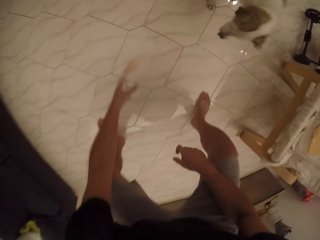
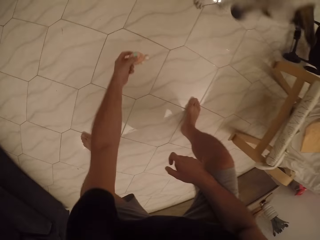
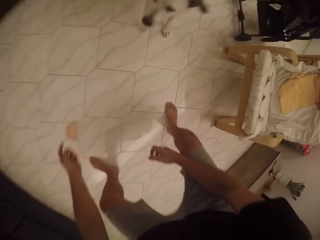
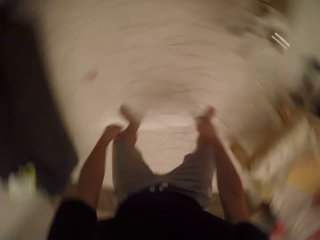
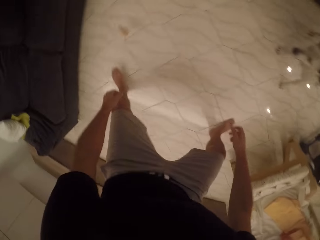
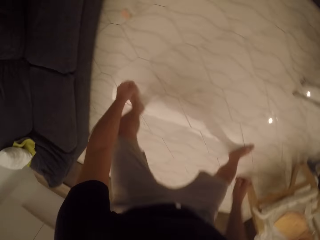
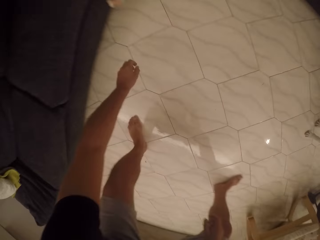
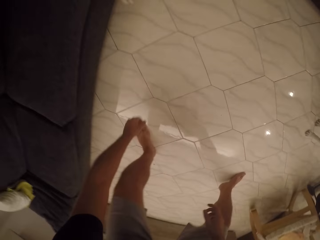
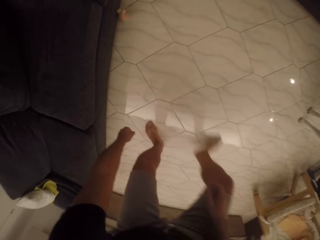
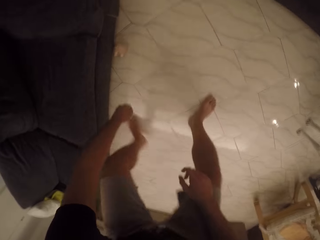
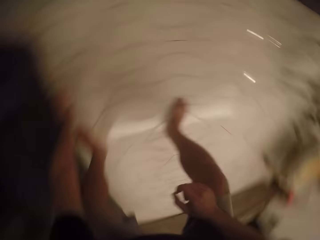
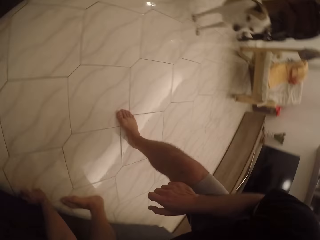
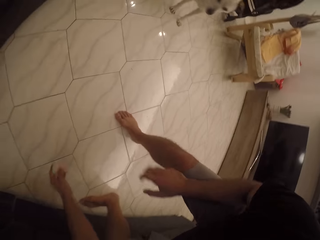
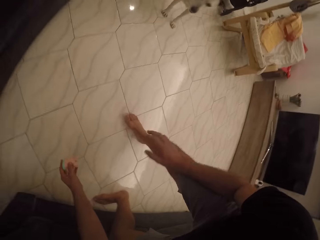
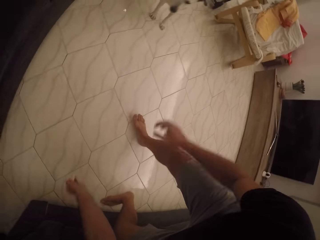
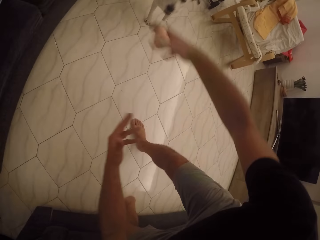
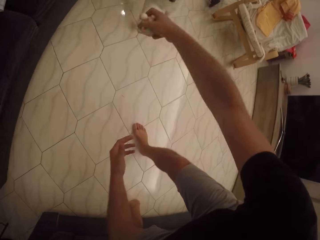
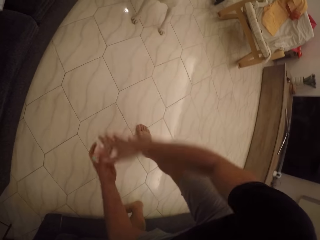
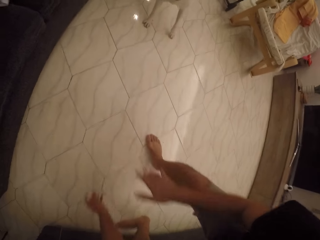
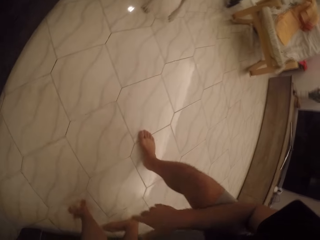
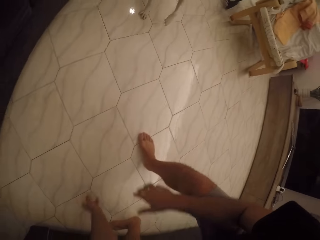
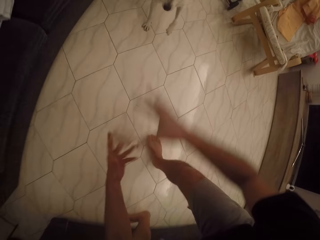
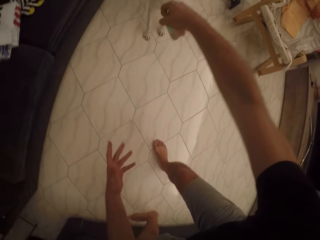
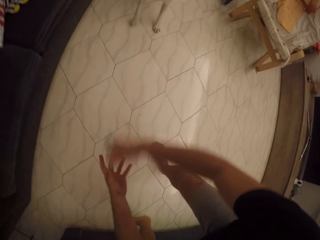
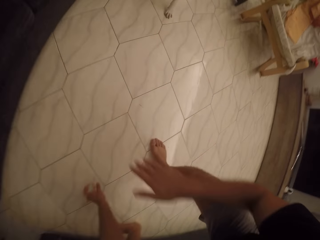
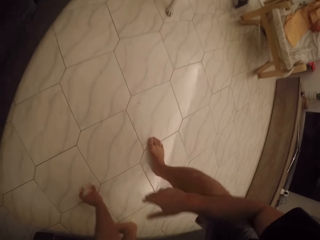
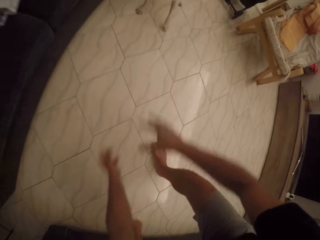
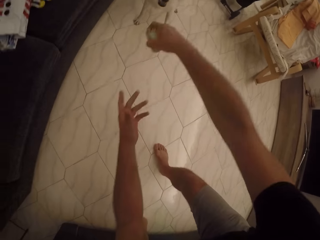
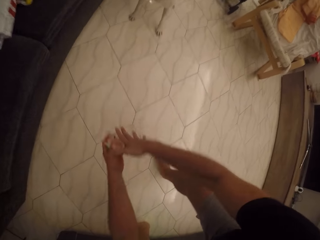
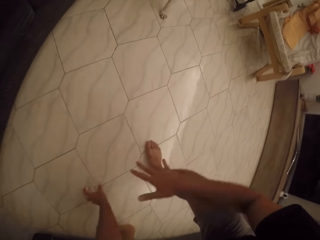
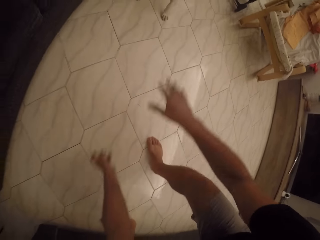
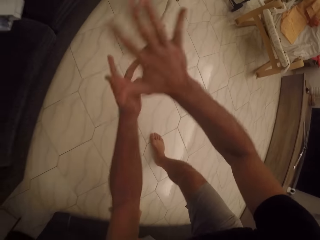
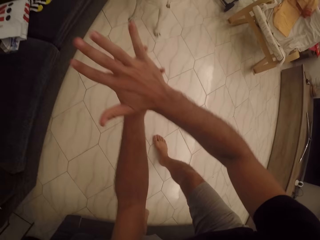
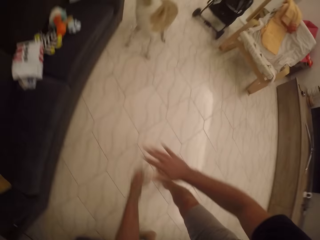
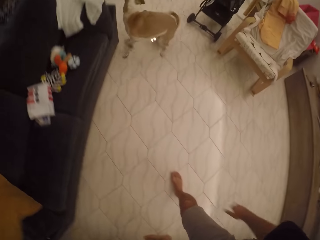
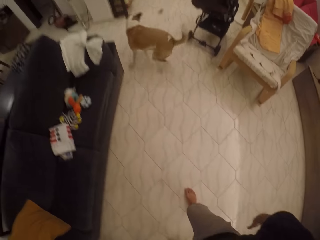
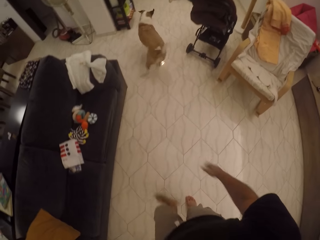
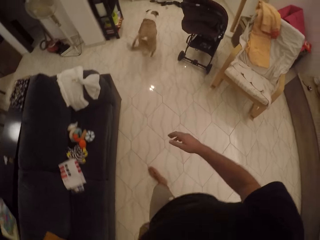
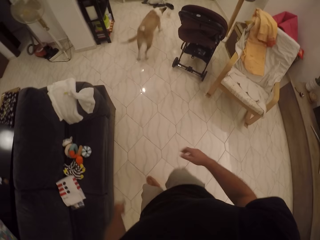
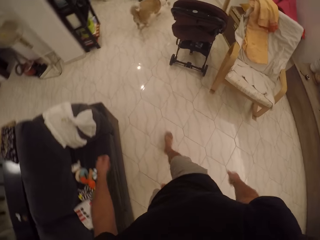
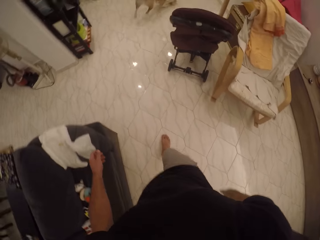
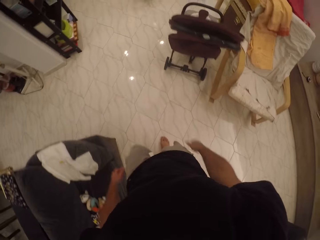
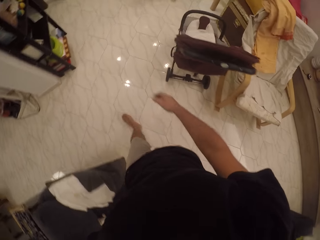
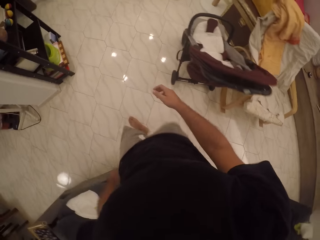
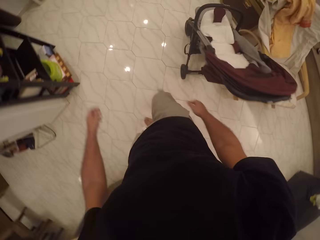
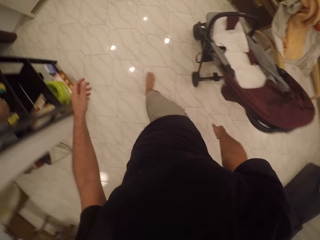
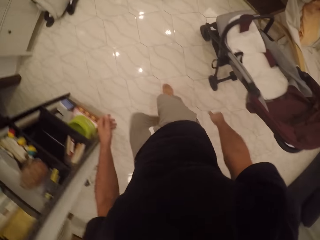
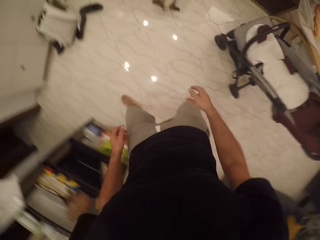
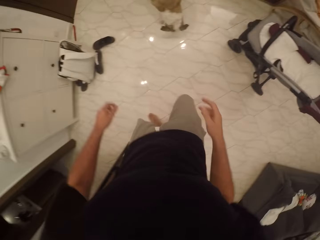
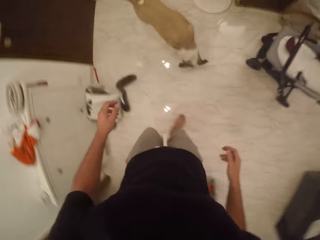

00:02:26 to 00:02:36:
The camera wearer follows the dog. They throw the dog toy to the dog. They walk.

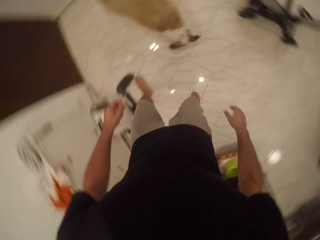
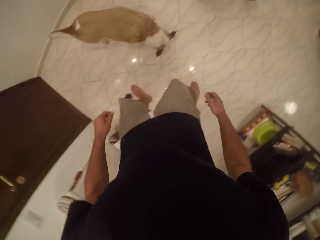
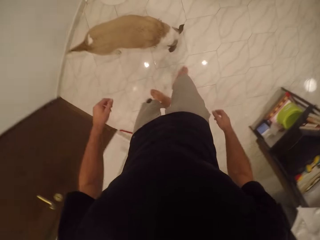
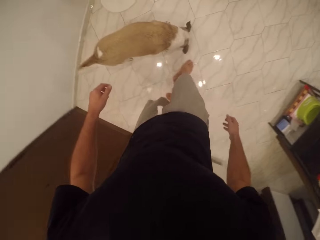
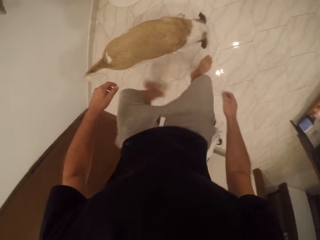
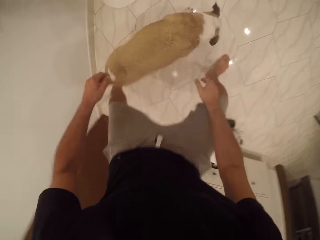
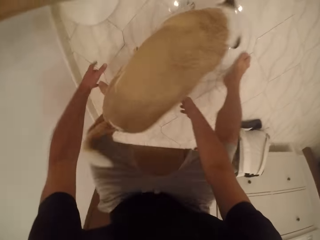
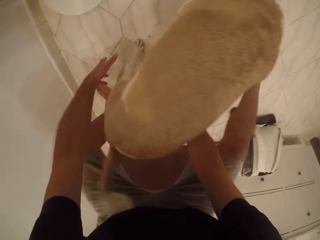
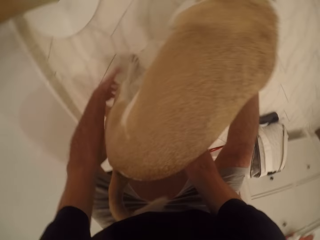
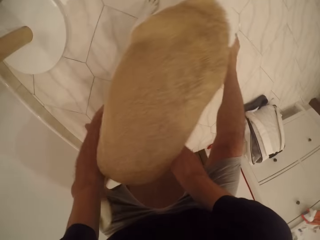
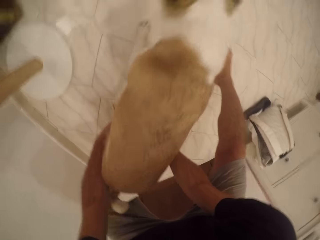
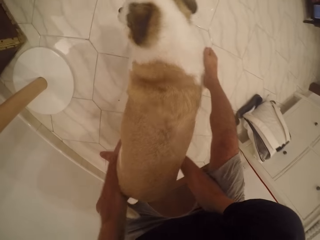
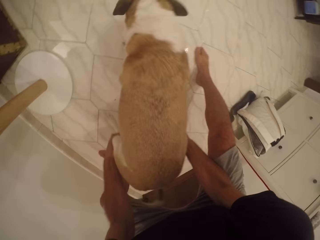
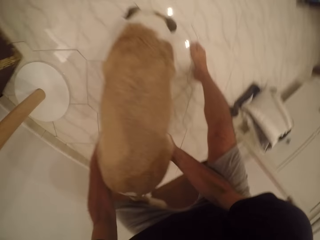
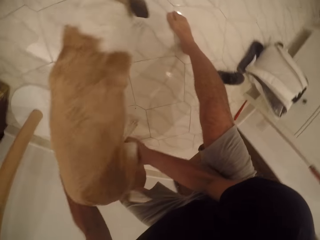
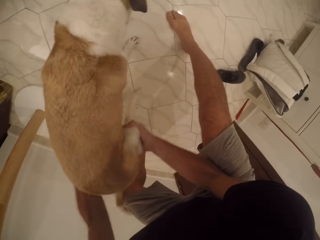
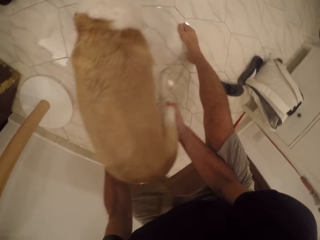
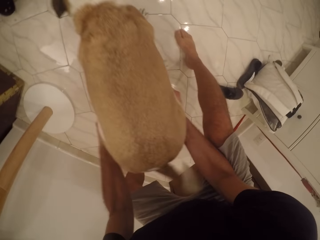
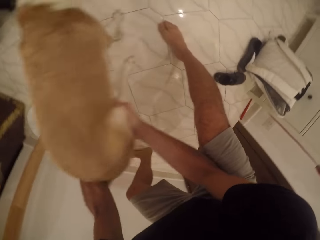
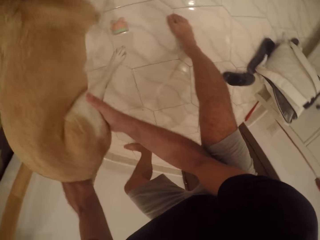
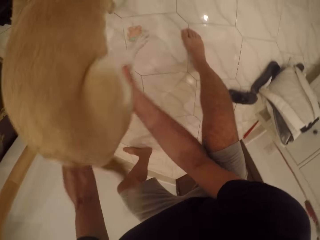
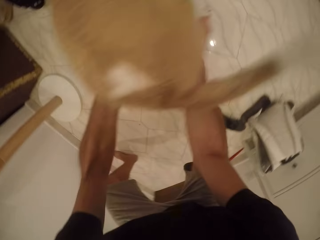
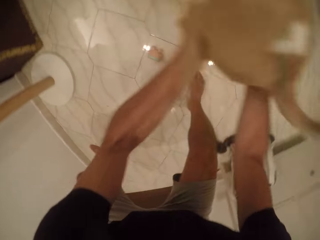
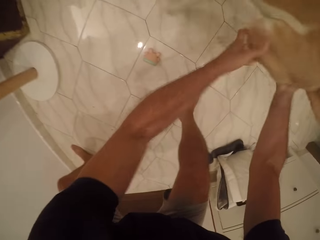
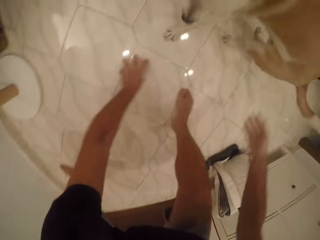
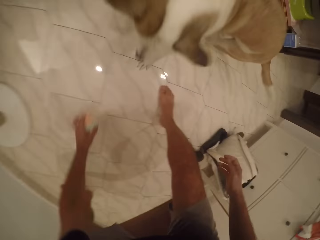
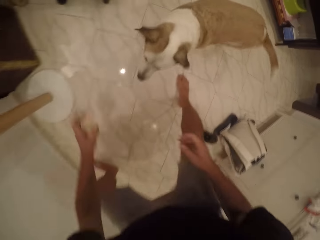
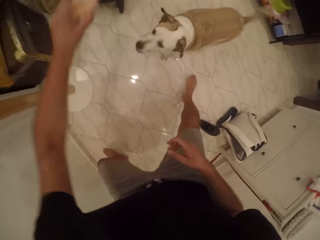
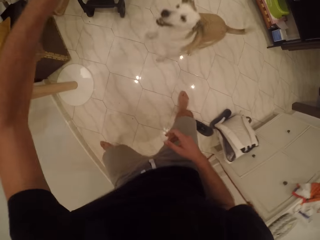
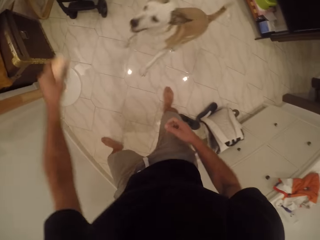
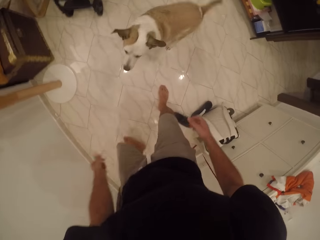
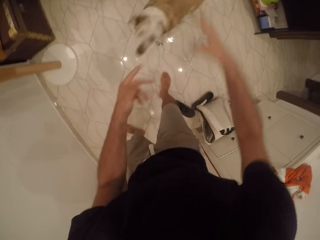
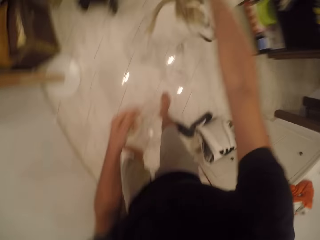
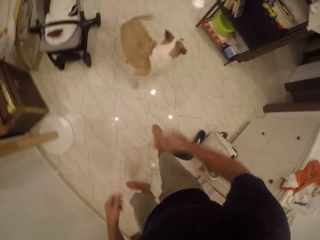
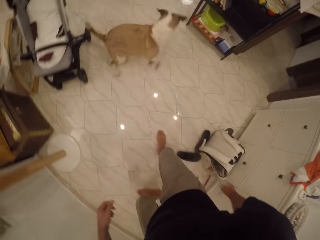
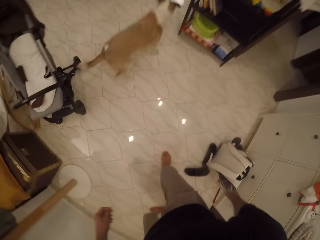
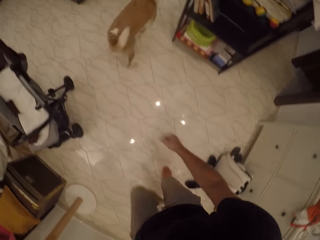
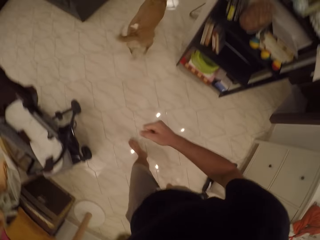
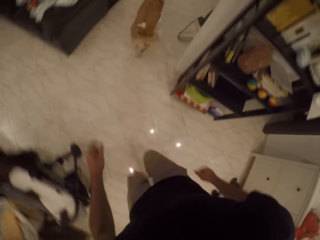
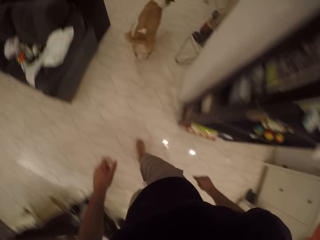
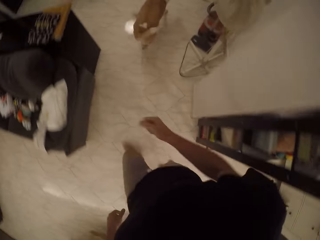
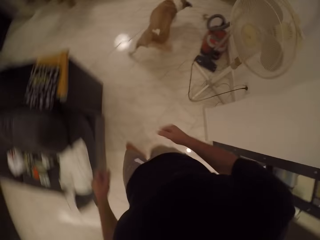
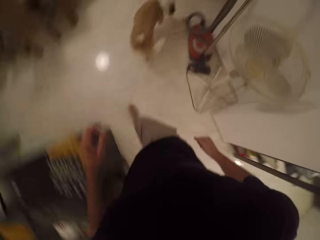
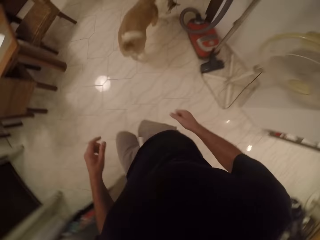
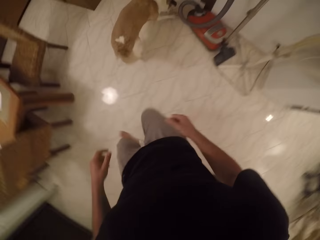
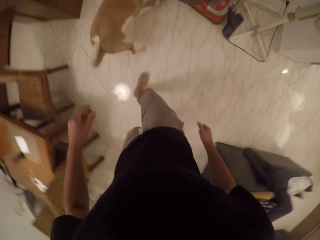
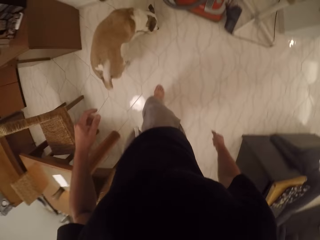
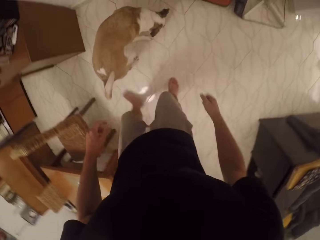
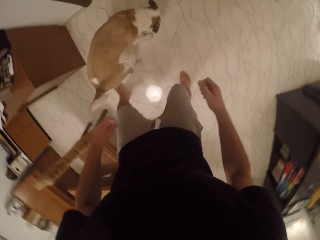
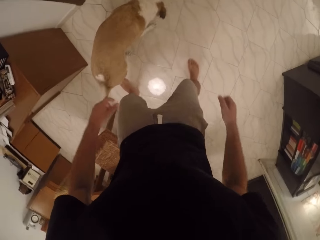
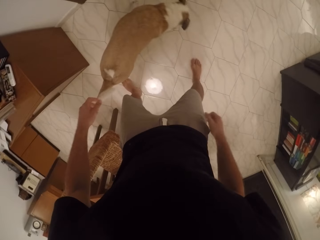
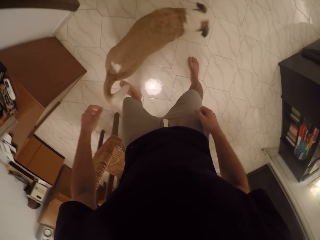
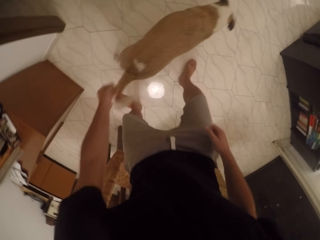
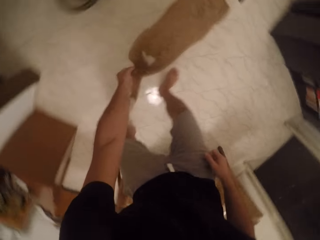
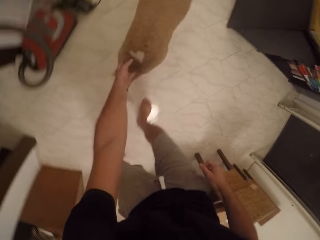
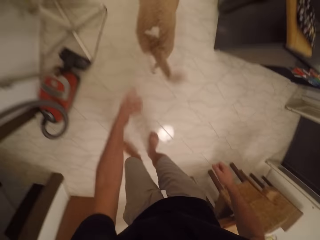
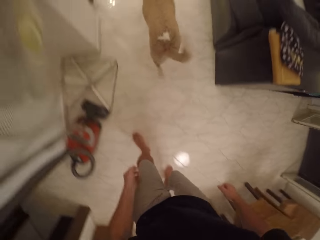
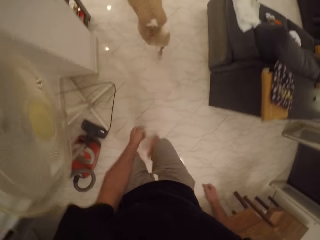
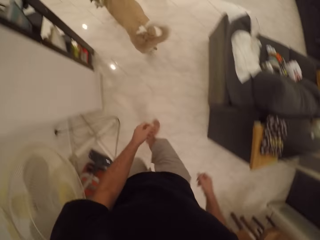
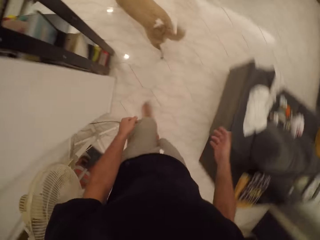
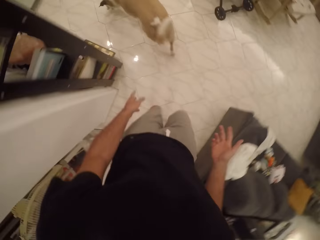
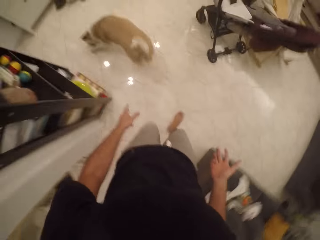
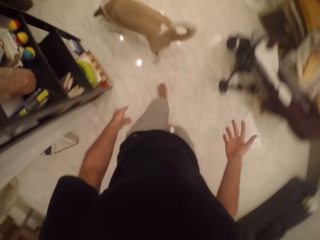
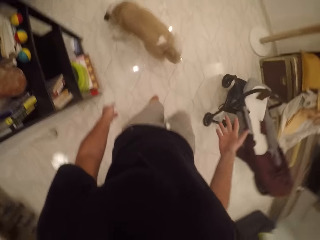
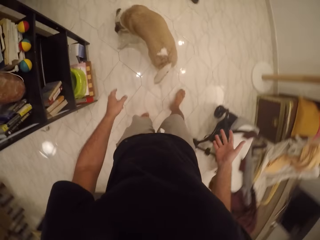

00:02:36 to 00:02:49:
The camera wearer squats, plays with the dog, bends and touches the dog. They pick up the dog toy and play with the dog toy. They walk. They throw the dog toy to the dog. They run towards the dog.
